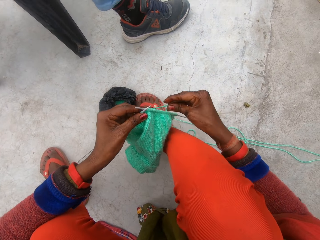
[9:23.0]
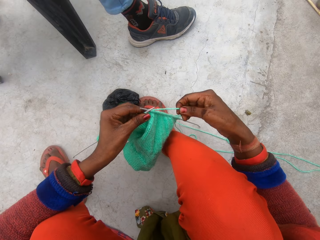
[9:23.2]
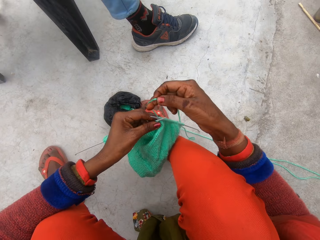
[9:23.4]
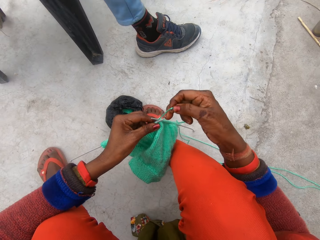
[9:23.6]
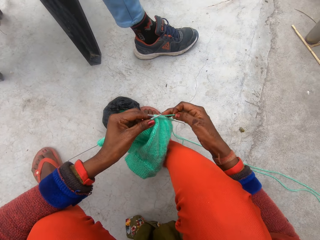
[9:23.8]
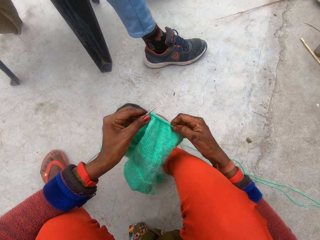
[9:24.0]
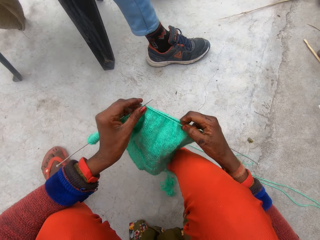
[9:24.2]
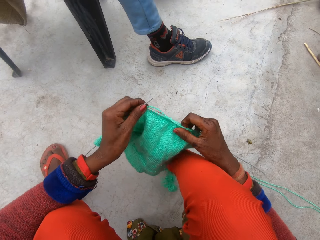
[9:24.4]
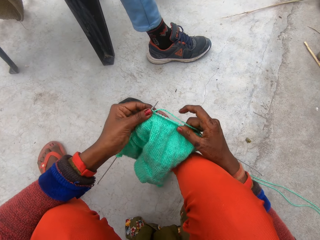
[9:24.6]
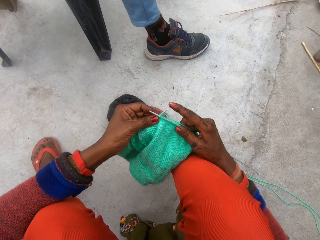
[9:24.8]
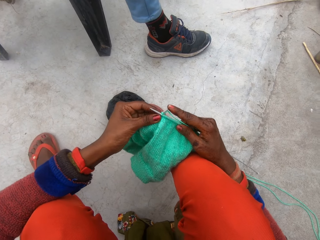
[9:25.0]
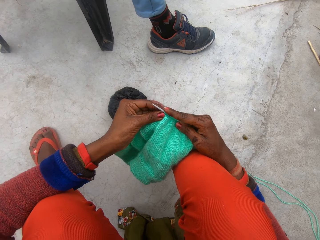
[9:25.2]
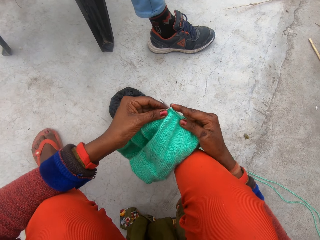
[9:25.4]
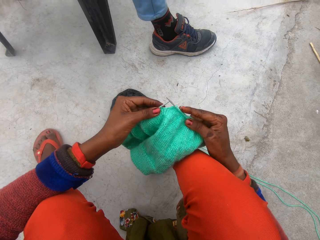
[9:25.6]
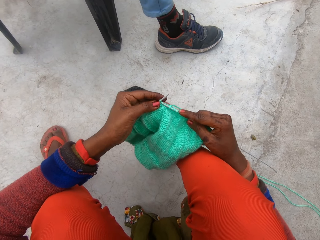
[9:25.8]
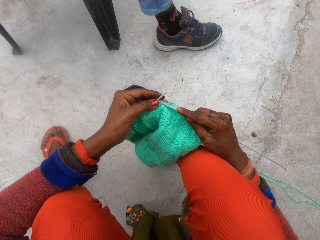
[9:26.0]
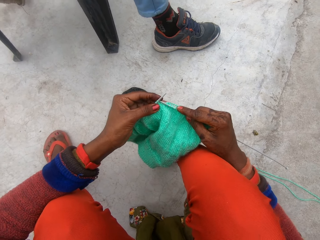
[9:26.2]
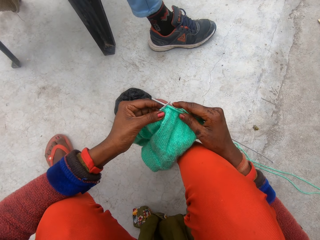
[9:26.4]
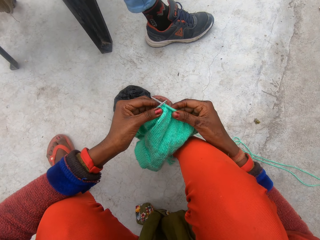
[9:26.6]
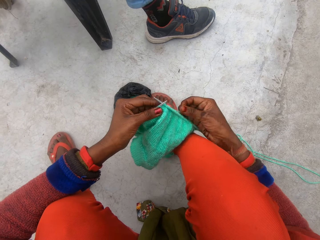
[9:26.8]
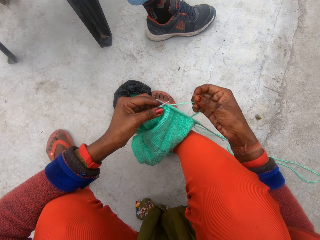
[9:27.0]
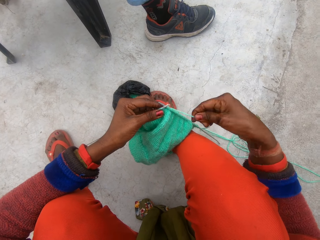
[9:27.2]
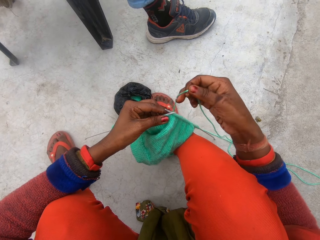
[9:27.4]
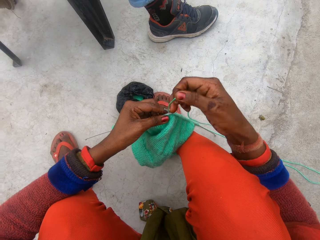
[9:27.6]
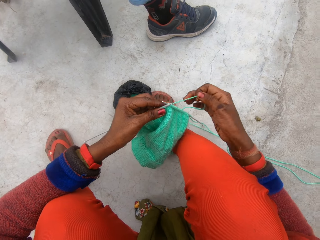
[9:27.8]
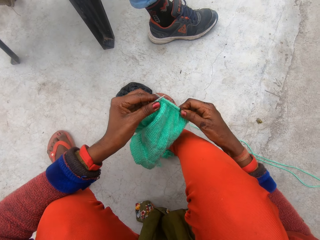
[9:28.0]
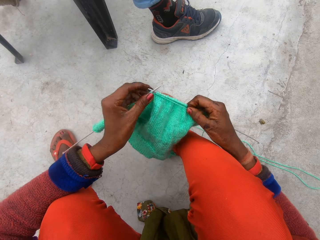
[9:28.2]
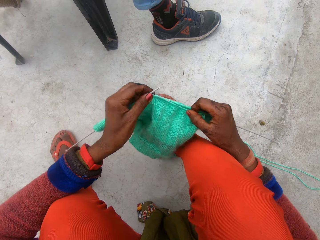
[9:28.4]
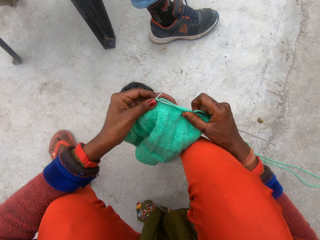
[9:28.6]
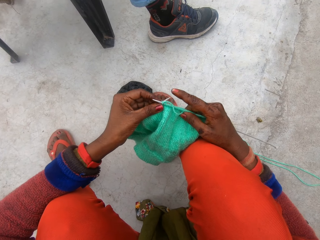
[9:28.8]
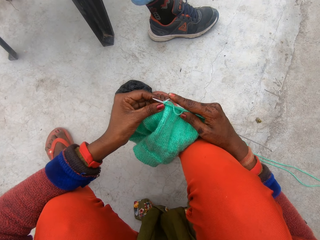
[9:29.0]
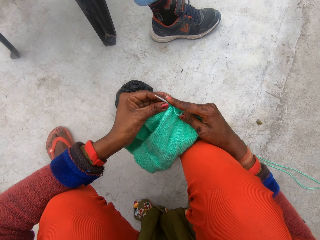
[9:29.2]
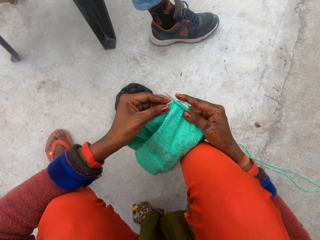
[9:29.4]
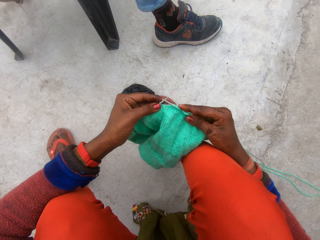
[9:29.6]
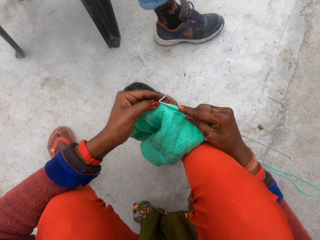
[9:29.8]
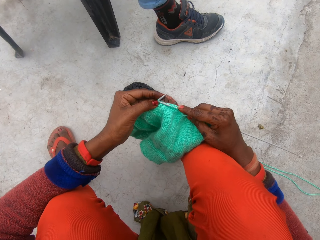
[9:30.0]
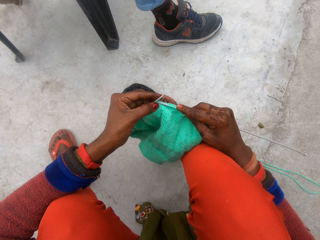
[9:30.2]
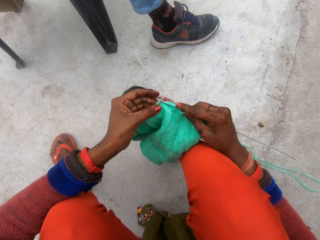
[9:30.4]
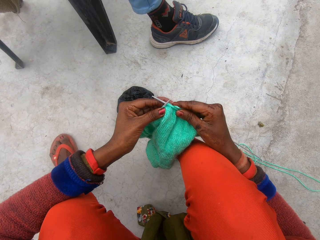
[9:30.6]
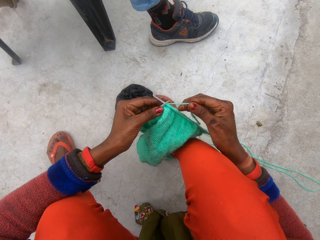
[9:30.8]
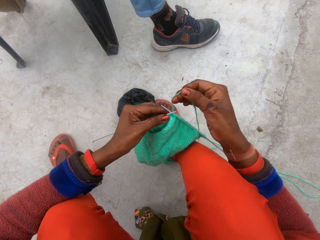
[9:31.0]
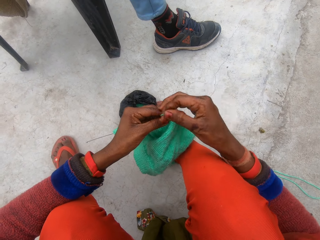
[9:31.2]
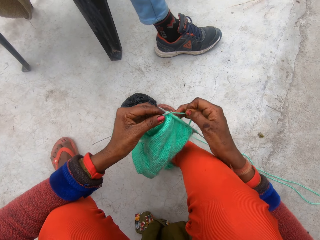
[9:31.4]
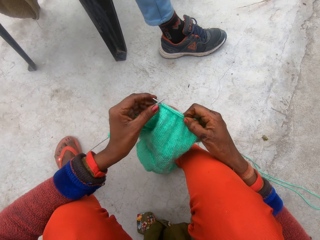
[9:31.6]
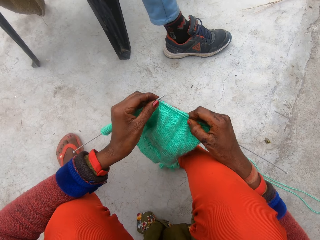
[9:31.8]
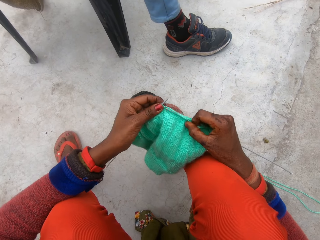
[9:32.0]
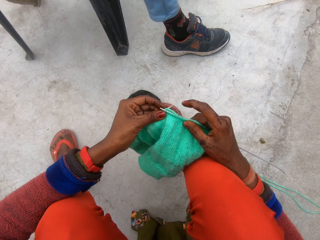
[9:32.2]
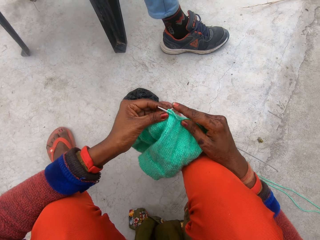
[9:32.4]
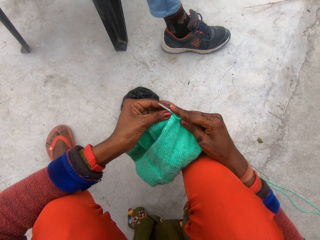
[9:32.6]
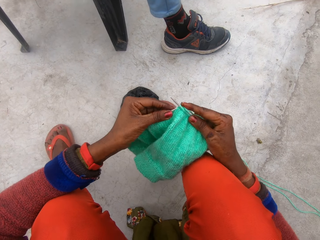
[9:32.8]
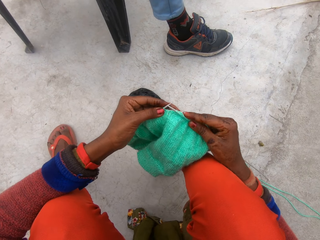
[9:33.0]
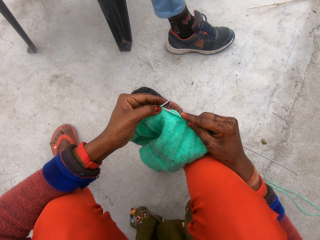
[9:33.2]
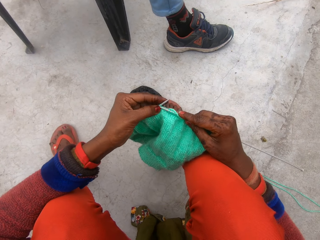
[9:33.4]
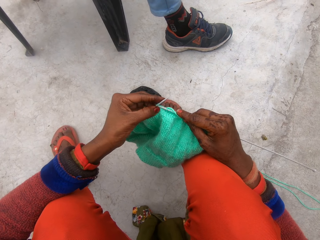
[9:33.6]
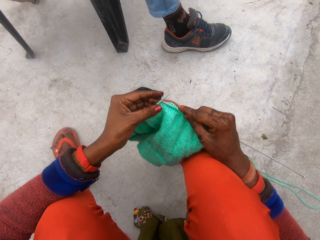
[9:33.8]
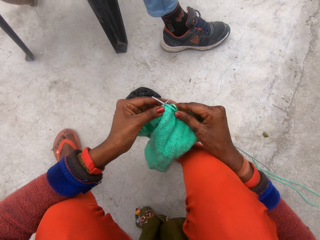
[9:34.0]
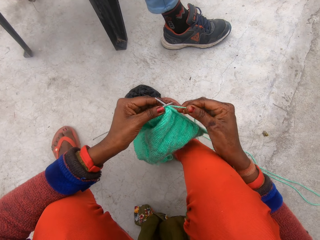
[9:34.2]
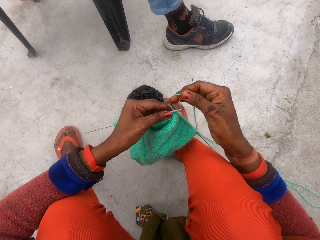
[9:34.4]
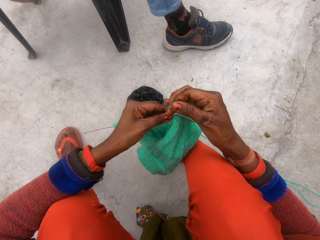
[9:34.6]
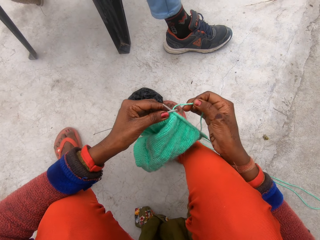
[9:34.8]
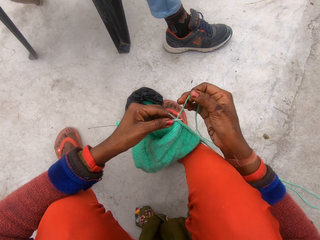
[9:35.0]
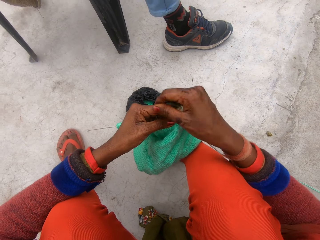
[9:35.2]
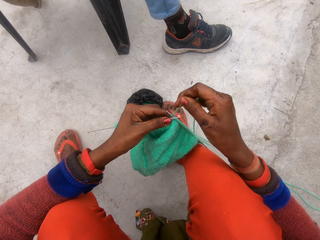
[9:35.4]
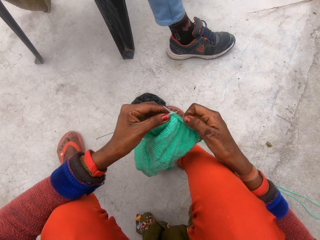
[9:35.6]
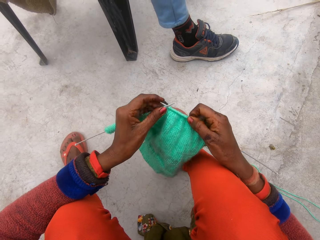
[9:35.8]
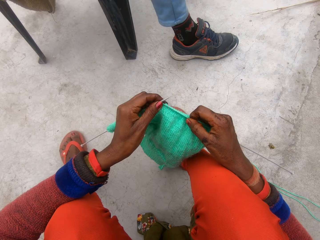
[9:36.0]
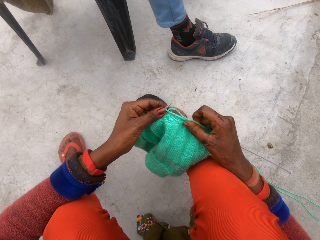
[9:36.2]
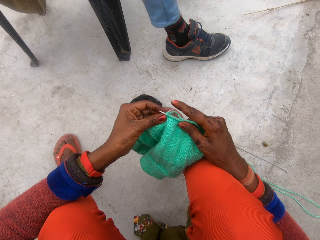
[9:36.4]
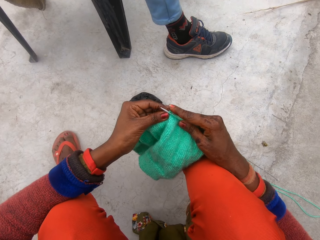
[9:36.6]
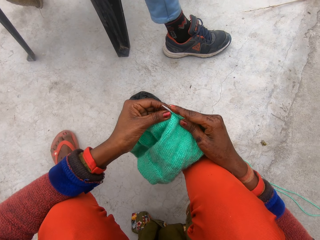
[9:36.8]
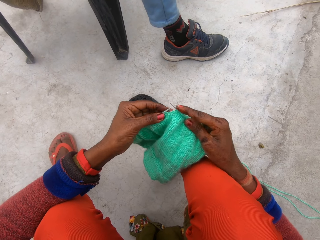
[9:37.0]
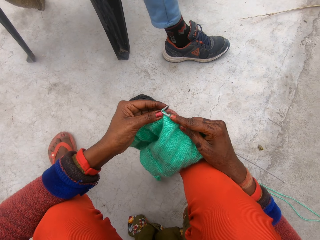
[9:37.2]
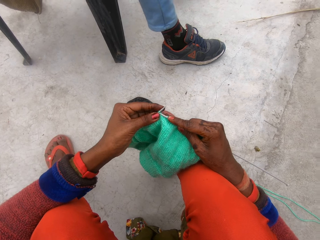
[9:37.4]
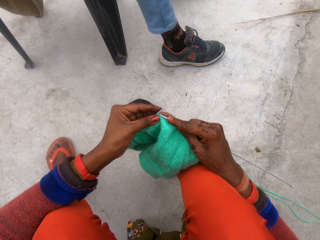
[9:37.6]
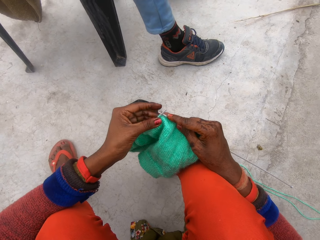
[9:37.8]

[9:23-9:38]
The camera wearer loops the wool around the knitting needles or crochet hook with her right hand. She knits the cloth with the knitting needles in her hands. She loops the wool around the knitting needles with her right hand. She knits the cloth with the knitting needles in her hands. She loops the wool around the knitting needles with her right hand. She knits the cloth with the knitting needles in her hands. She loops the wool around the knitting needles with her right hand. She knits the cloth with the knitting needles in her hands.

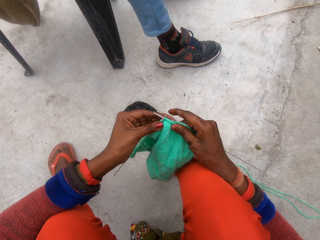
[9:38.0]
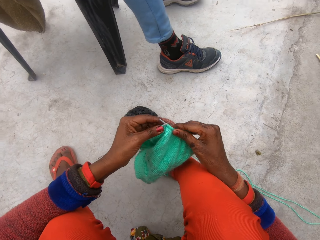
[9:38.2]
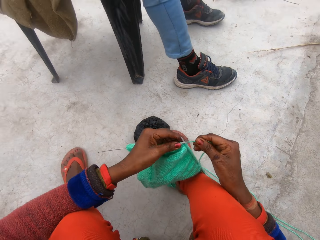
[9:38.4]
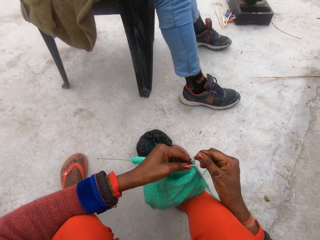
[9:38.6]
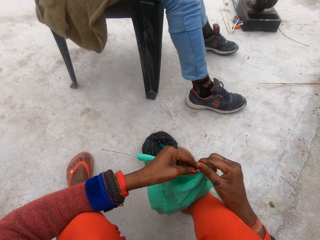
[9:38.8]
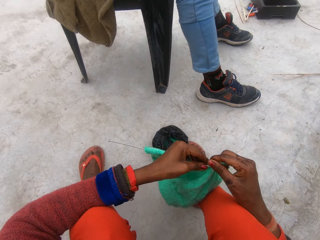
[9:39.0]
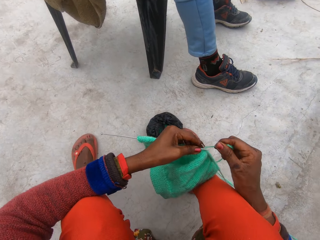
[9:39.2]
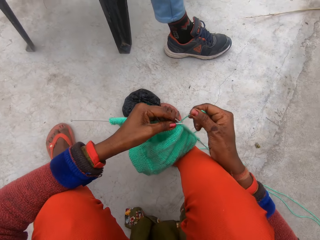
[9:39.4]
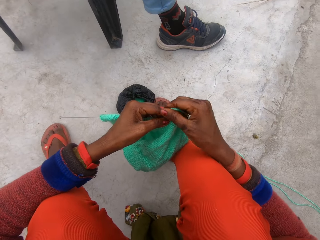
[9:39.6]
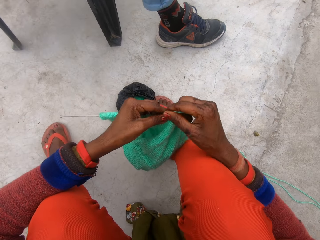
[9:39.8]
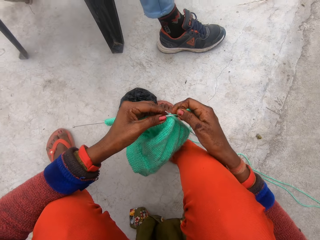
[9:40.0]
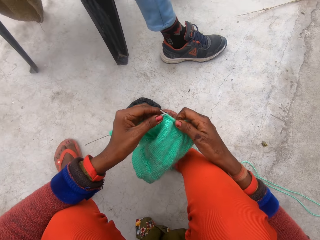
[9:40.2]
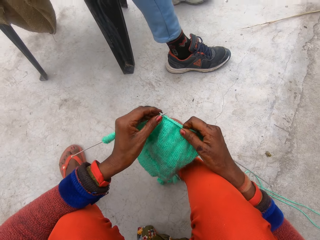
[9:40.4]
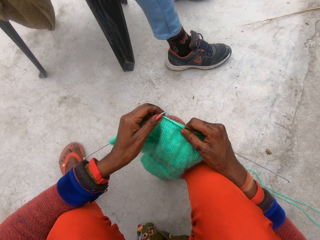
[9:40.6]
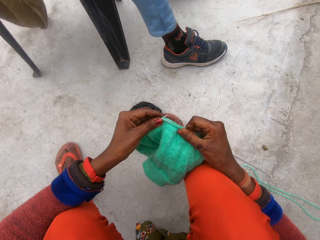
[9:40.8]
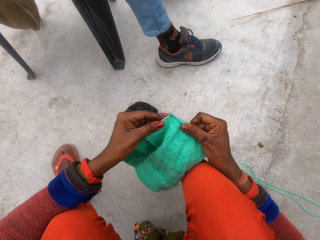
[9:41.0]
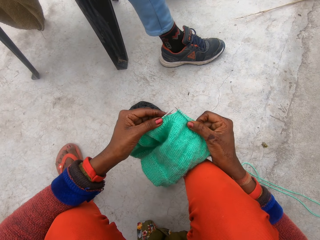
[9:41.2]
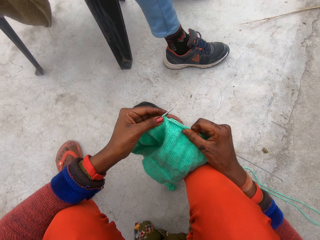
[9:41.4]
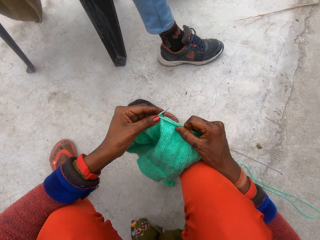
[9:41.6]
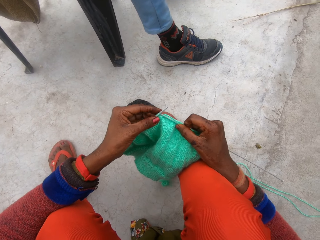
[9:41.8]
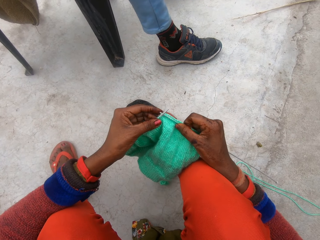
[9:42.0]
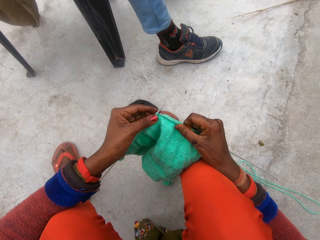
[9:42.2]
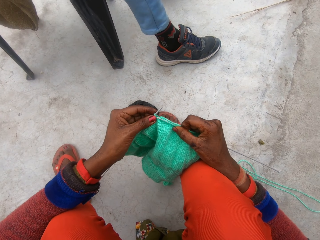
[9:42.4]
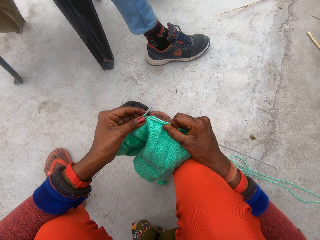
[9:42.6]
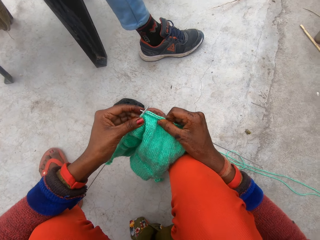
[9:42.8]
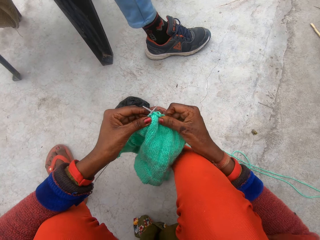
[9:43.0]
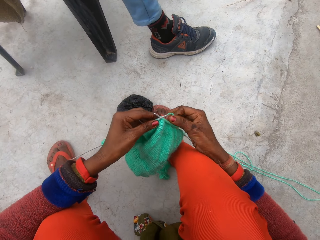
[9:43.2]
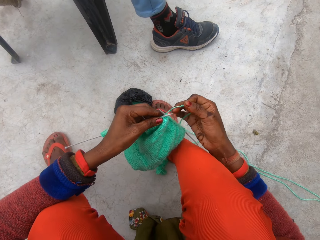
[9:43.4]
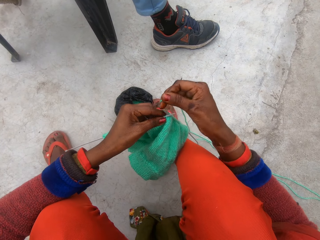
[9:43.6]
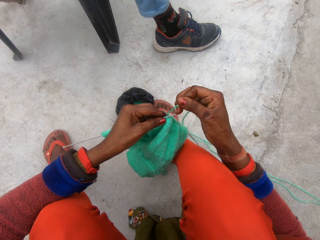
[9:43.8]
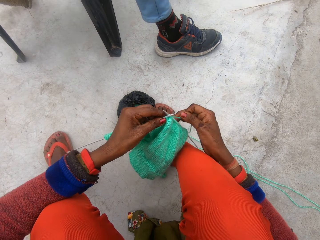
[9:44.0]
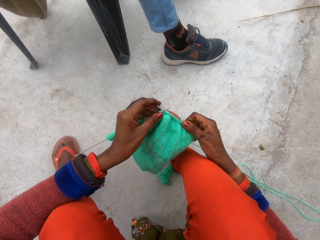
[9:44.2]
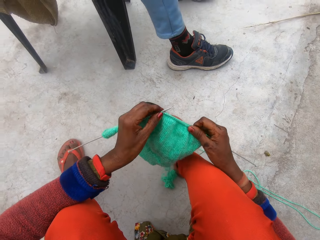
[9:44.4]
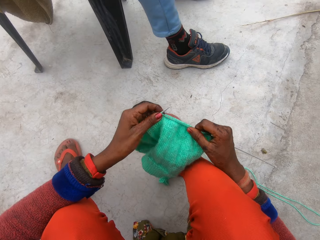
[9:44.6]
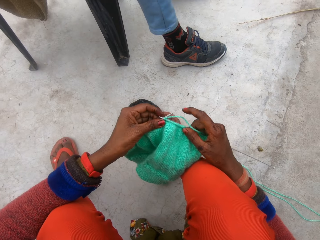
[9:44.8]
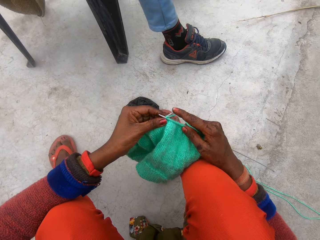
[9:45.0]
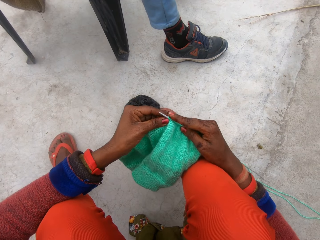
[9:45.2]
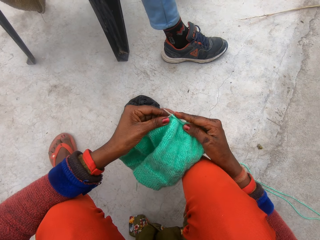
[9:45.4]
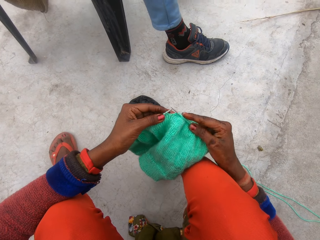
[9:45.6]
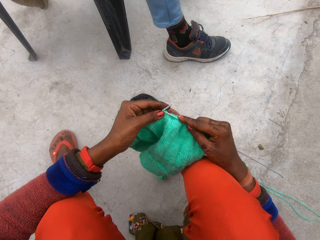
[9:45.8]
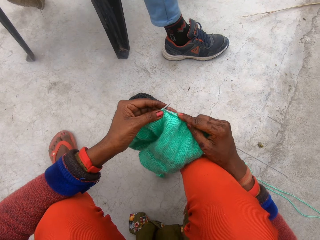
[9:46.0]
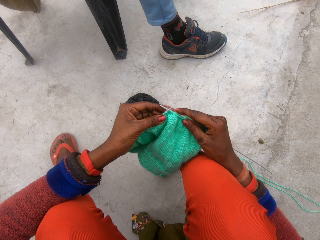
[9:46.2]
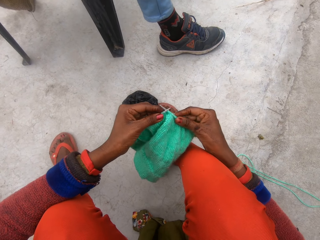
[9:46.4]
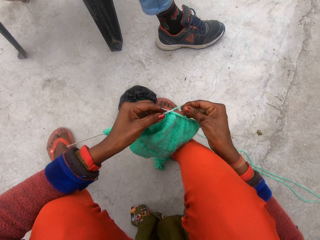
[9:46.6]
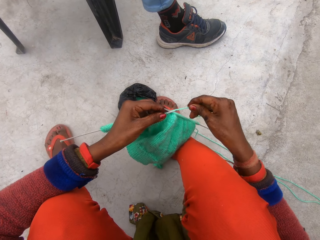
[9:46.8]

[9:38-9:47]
The camera wearer loops the wool around the knitting needles or crochet hook with her right hand. She knits the cloth with the knitting needles in her hands. She loops the wool around the knitting needles with her right hand. She knits the cloth with the knitting needles in her hands.
